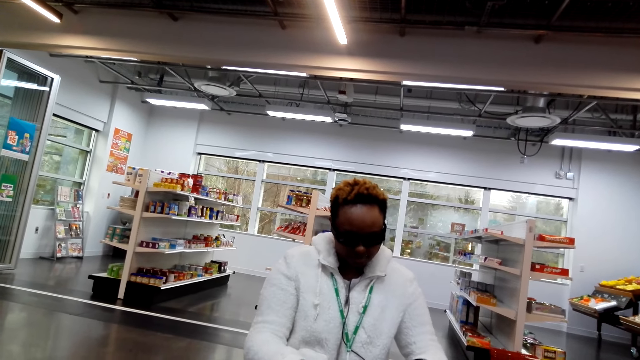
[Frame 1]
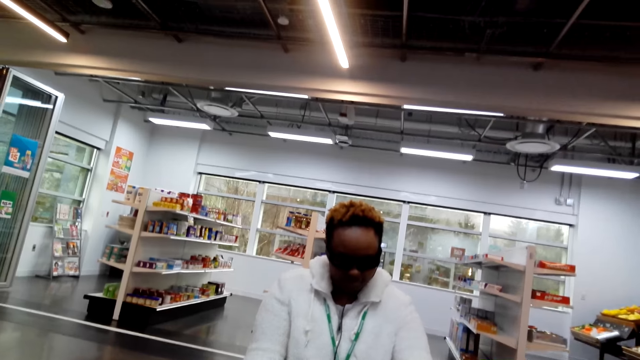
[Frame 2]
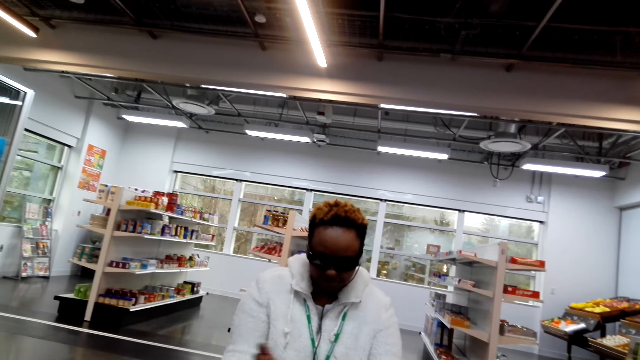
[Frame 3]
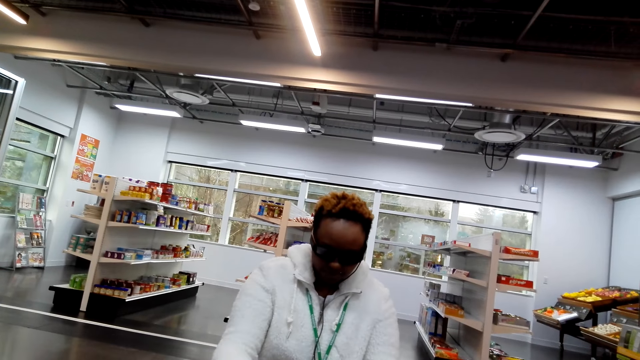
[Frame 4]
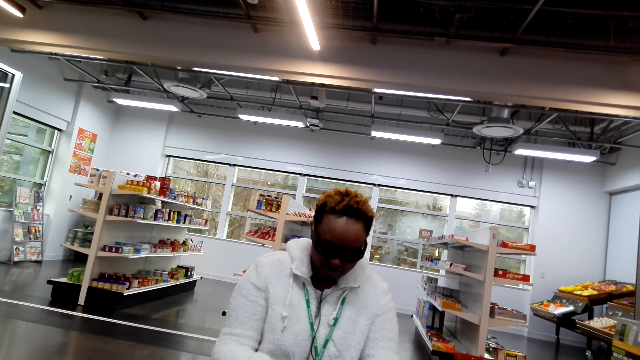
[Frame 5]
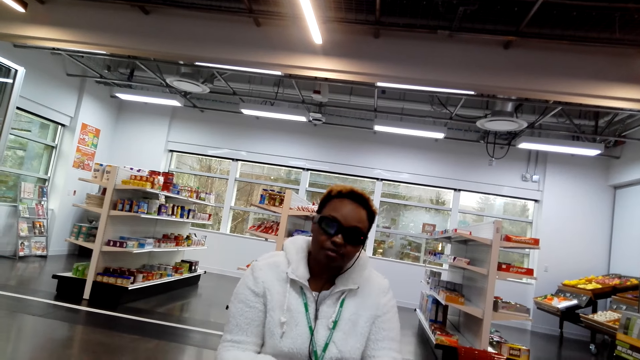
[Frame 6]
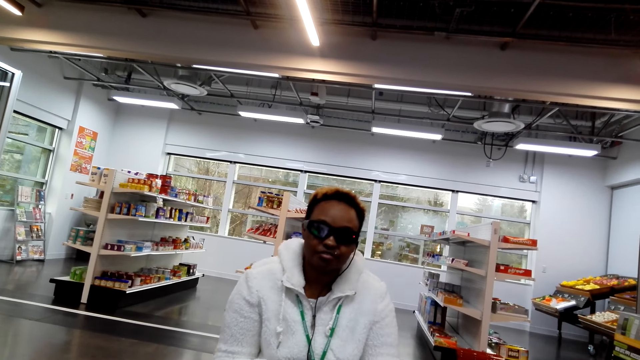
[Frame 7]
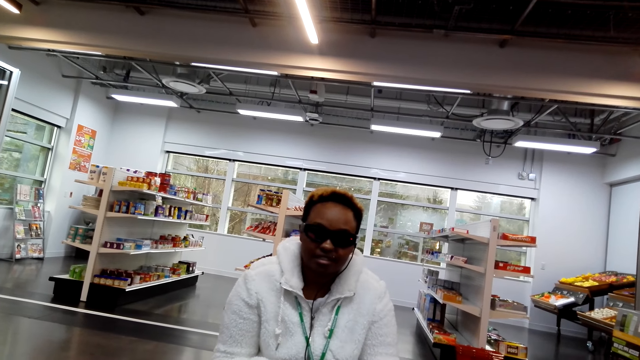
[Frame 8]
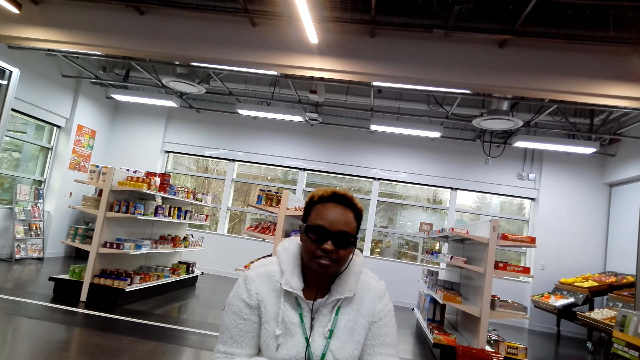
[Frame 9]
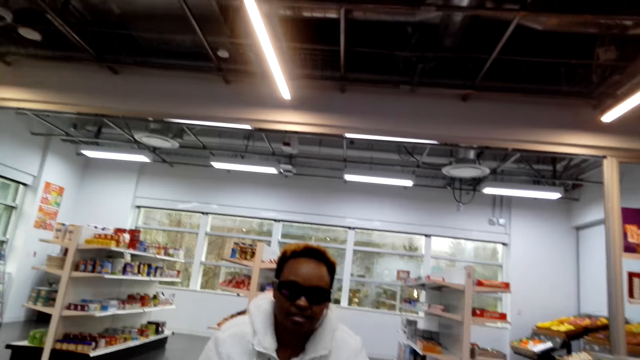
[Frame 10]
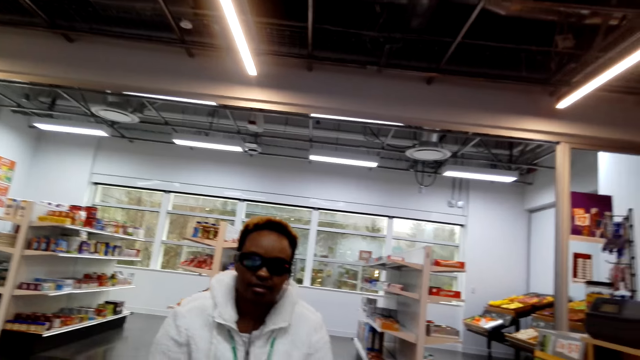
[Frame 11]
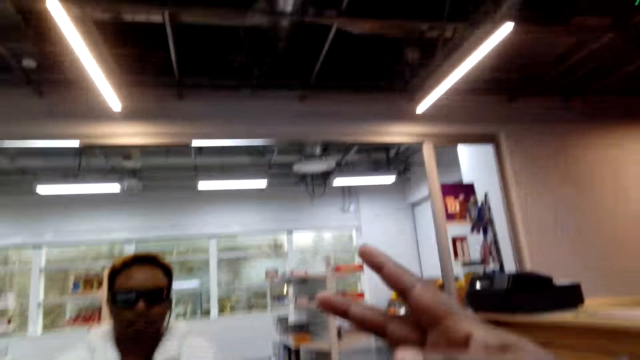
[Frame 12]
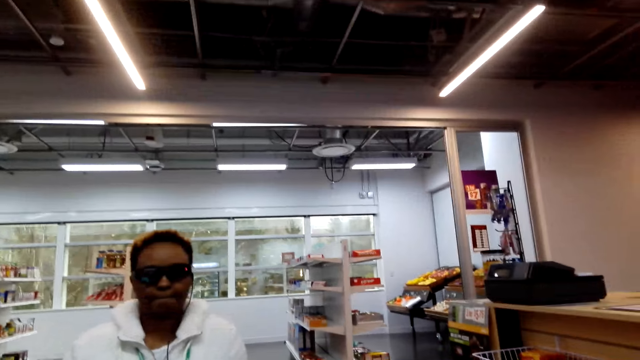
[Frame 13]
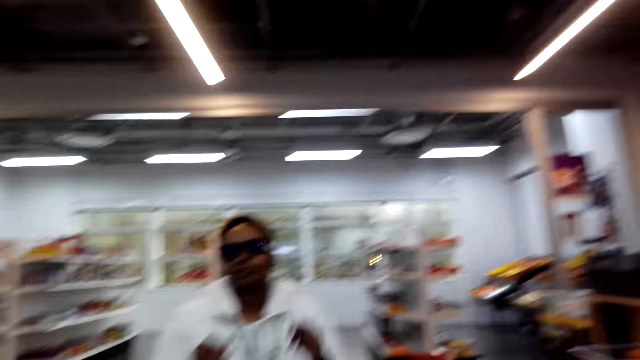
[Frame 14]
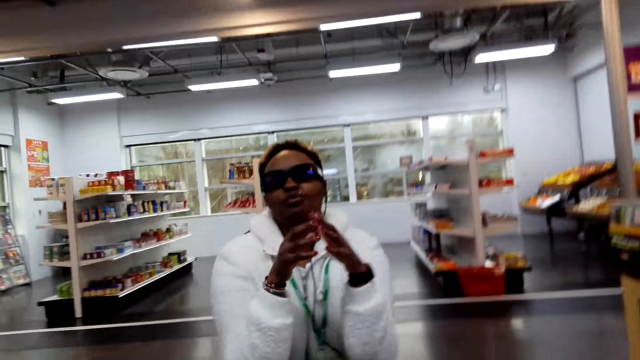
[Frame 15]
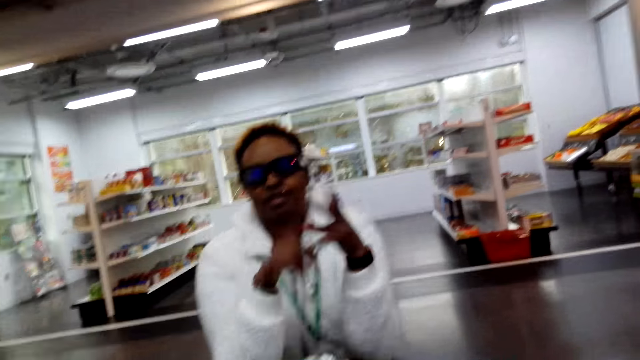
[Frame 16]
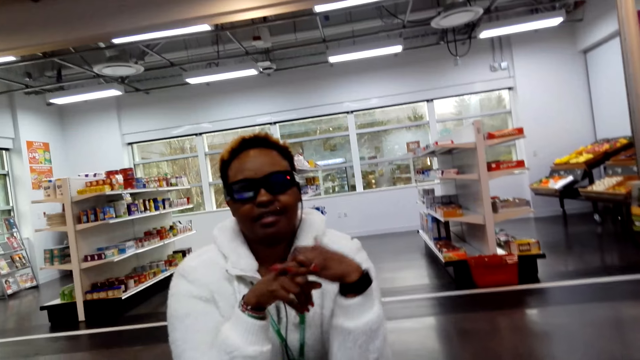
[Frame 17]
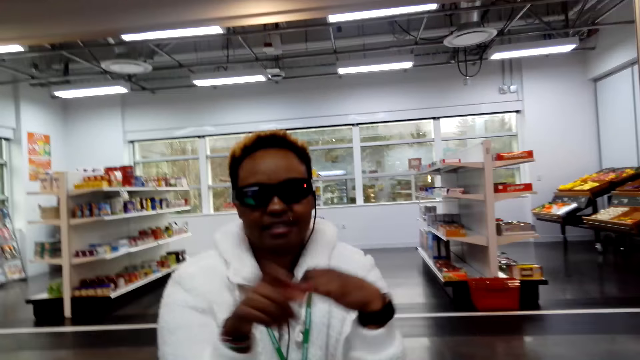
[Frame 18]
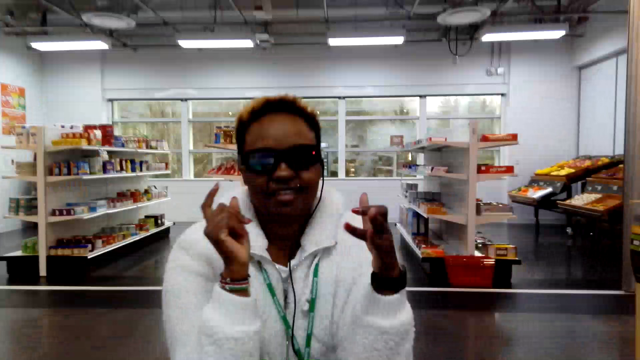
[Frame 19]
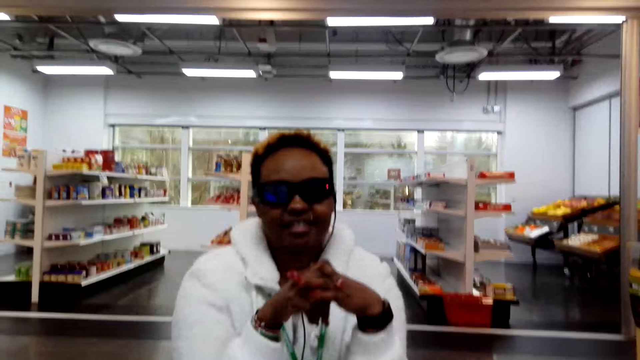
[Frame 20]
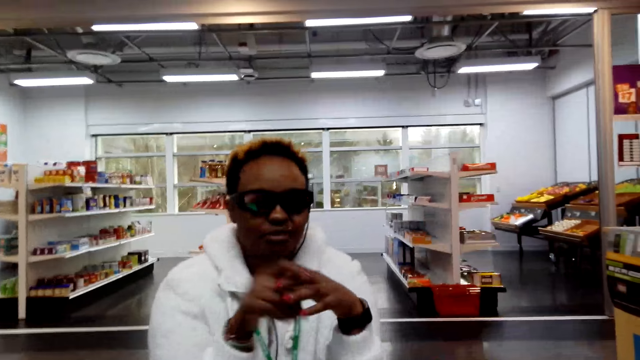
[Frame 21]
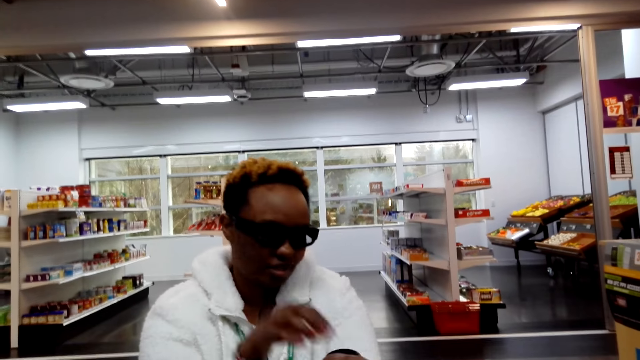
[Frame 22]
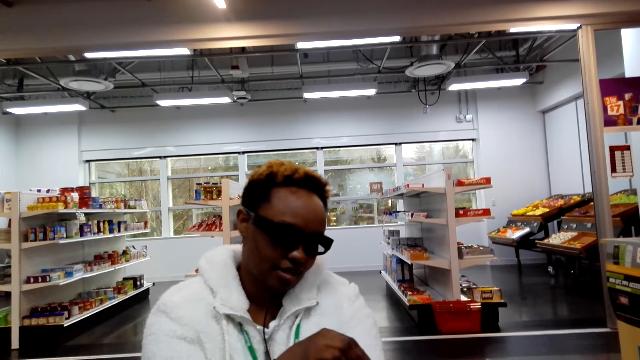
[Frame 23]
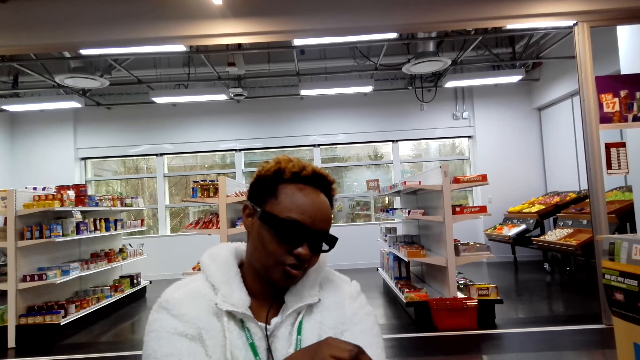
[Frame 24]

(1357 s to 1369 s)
A woman converses with the camera wearer. The camera wearer moves her two fingers. She demonstrates with the right hand. The woman demonstrates with both hands. The woman touches her fingers.

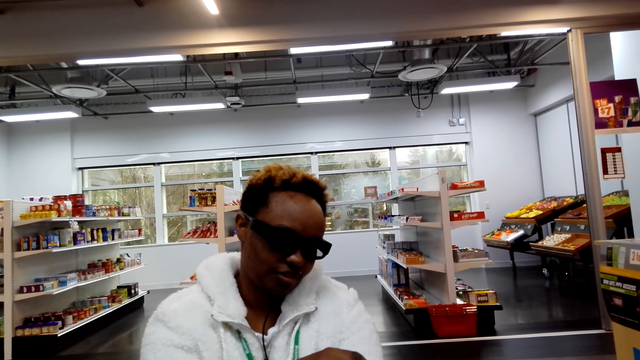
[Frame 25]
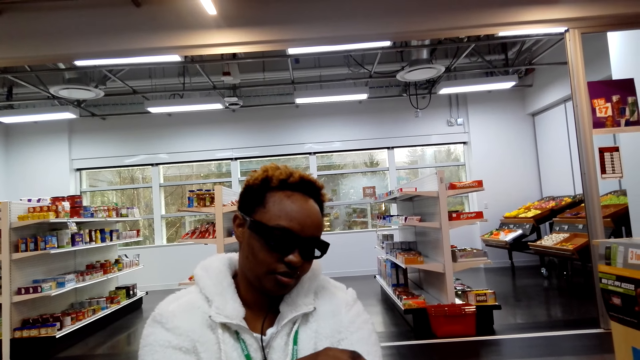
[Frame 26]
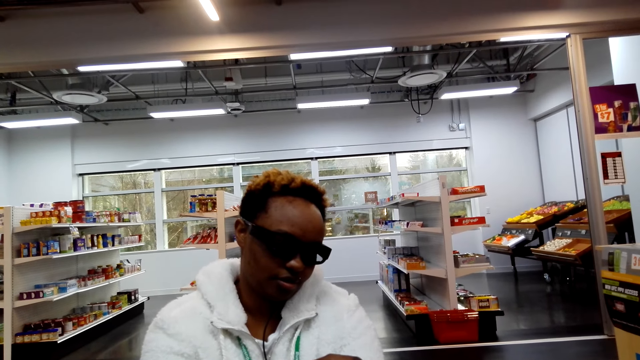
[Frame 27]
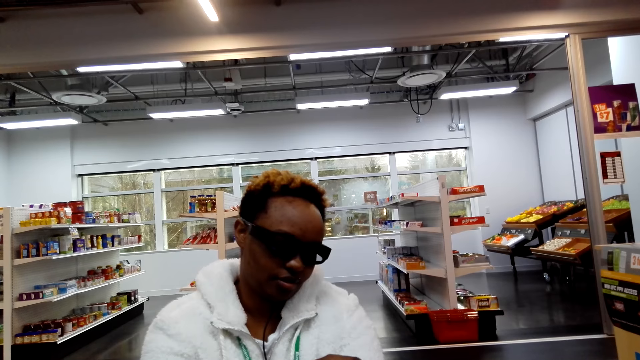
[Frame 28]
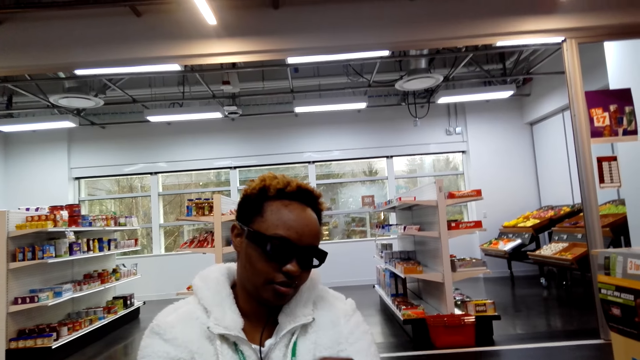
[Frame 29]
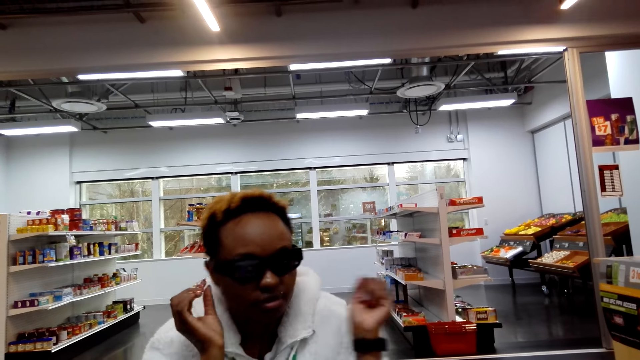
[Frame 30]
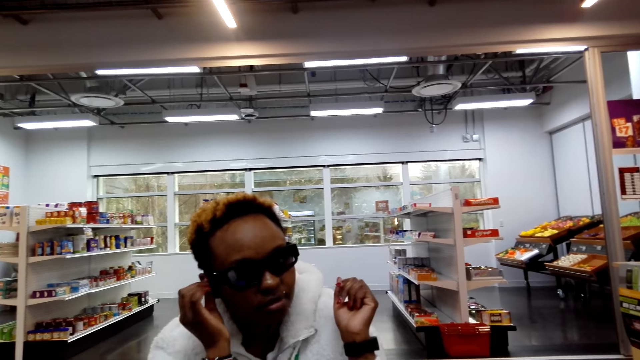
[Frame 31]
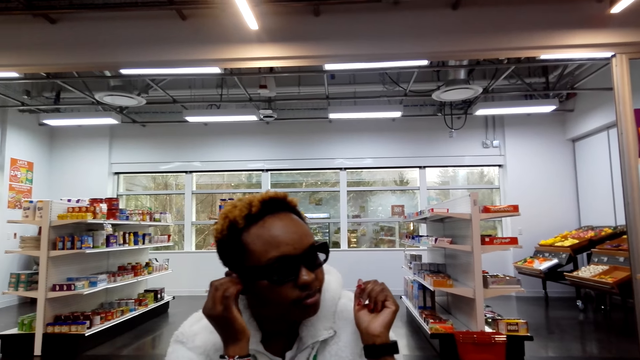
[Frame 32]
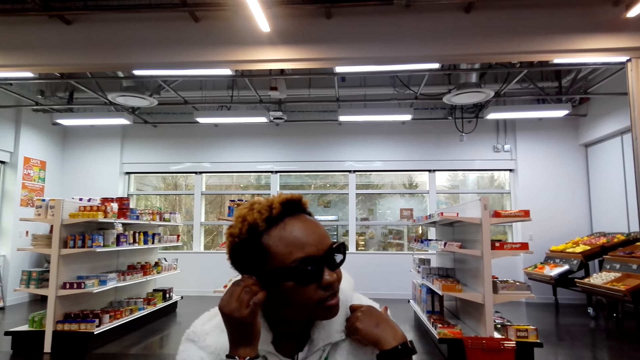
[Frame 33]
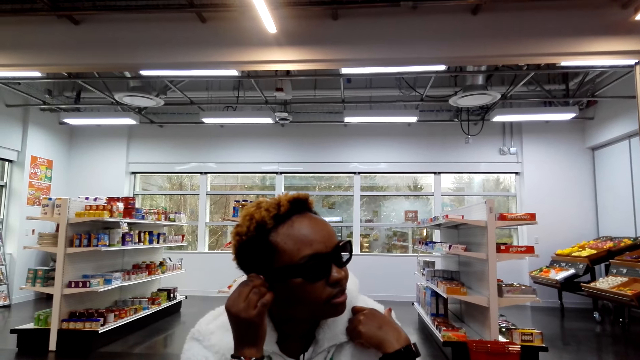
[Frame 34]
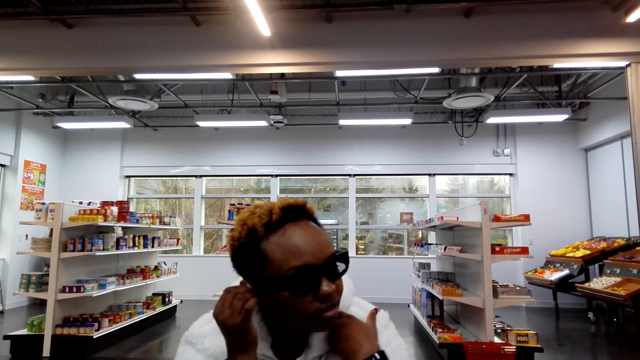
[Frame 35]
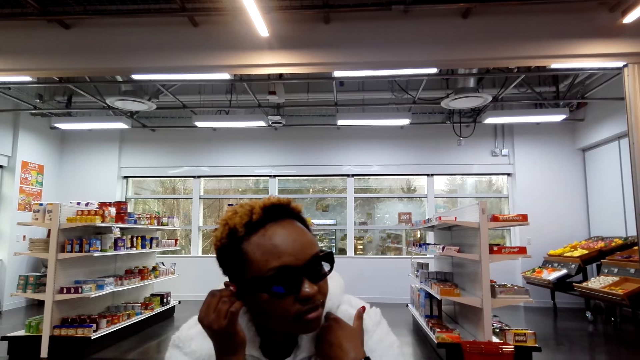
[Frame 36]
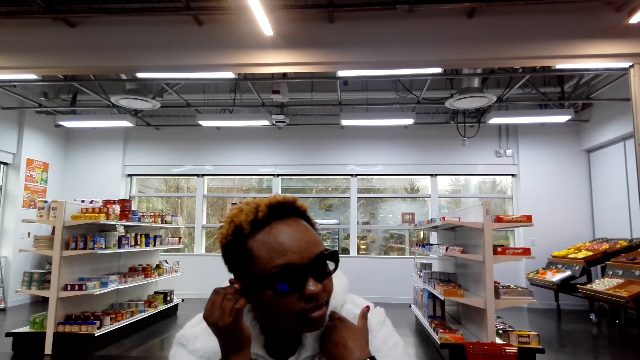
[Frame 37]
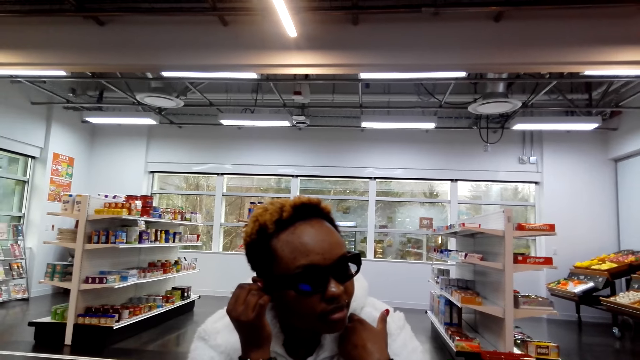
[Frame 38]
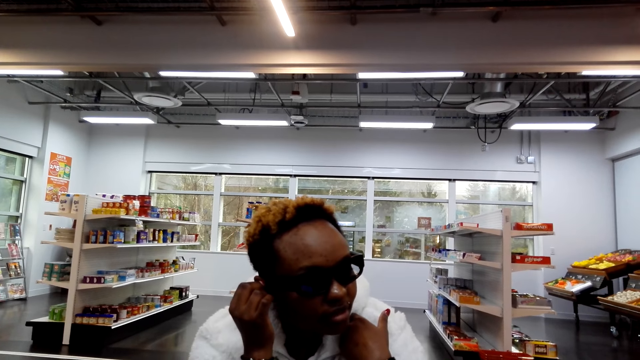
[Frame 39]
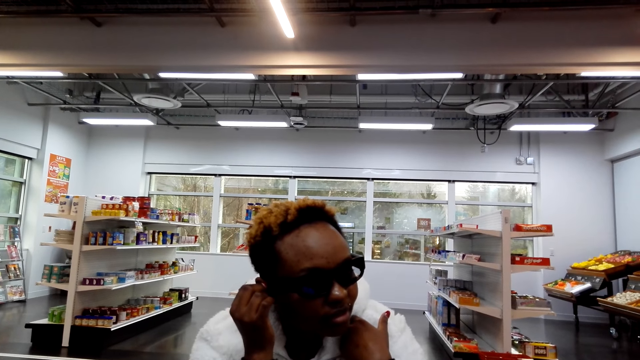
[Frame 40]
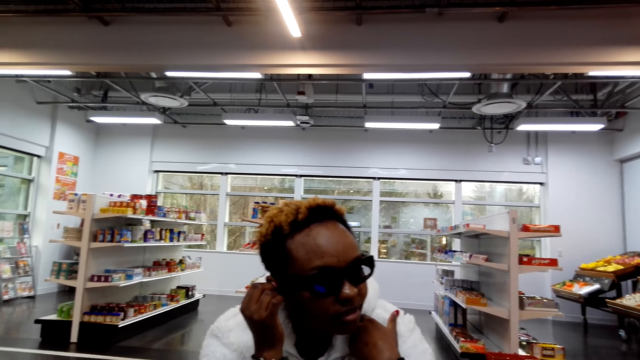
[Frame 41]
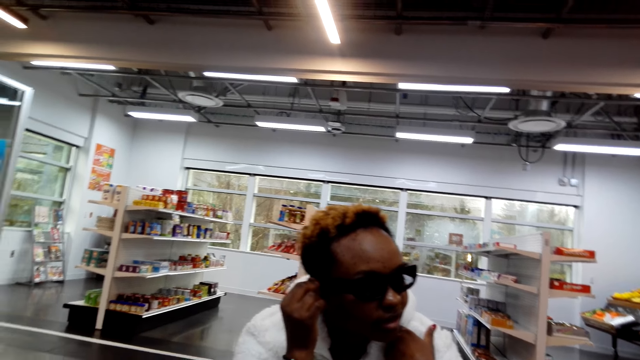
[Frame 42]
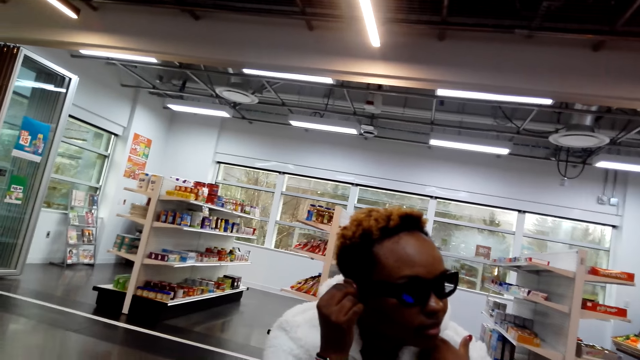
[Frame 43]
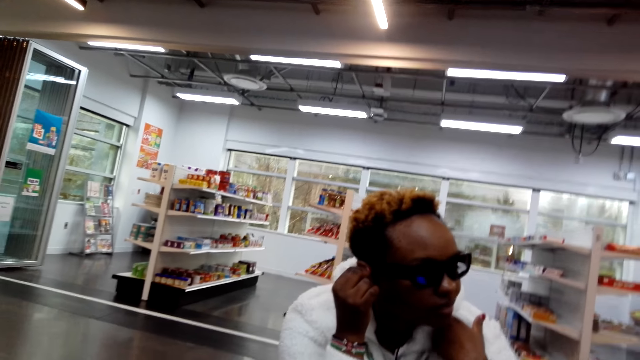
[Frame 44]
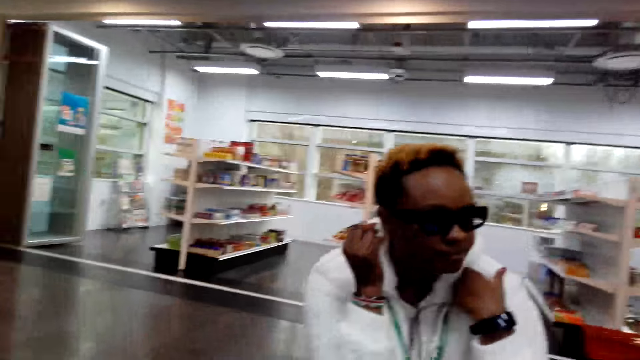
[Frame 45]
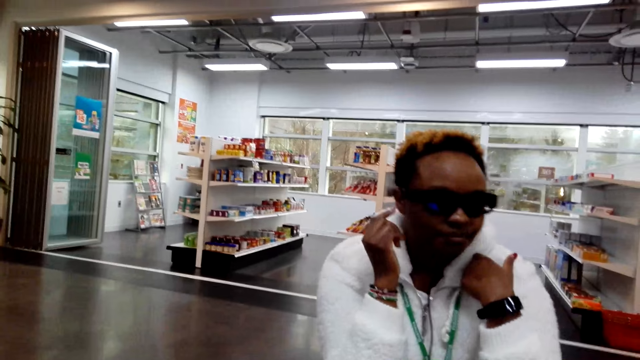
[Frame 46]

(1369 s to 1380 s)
A woman touches her ear.
